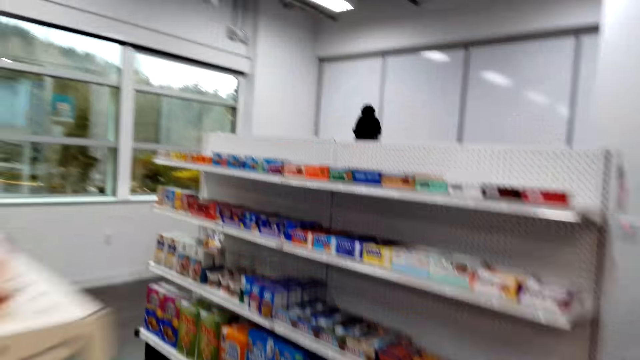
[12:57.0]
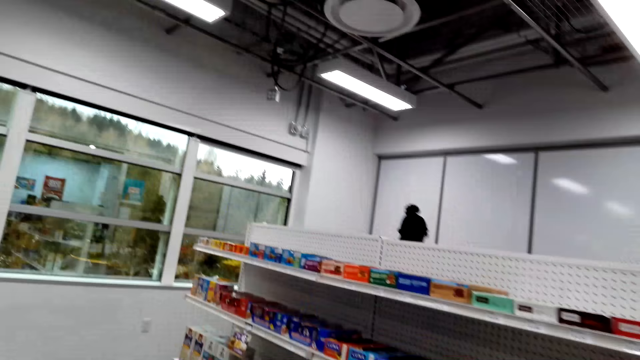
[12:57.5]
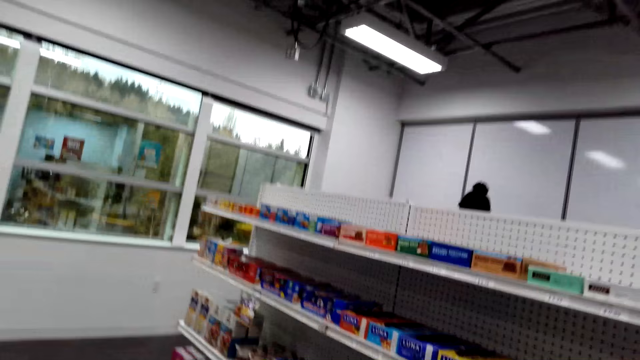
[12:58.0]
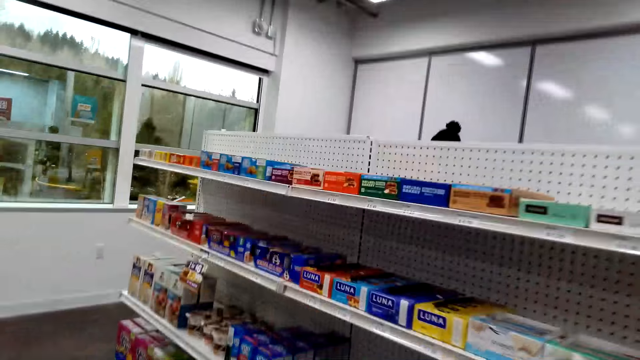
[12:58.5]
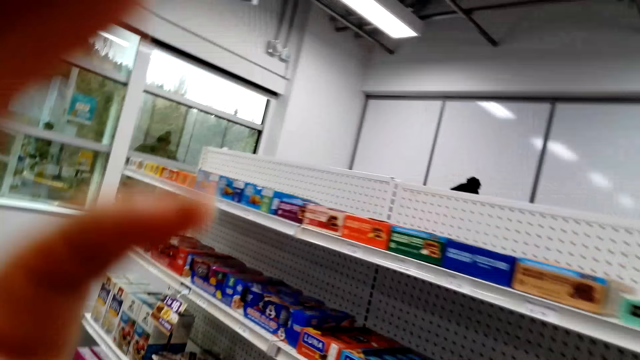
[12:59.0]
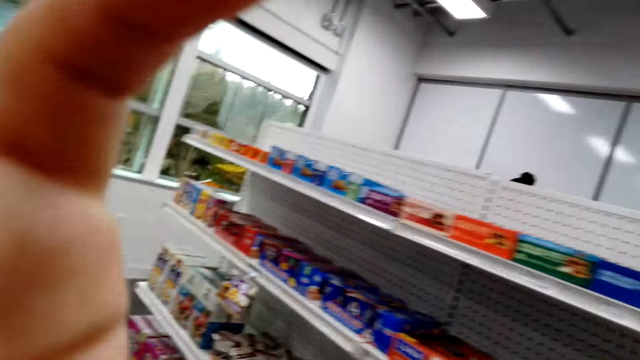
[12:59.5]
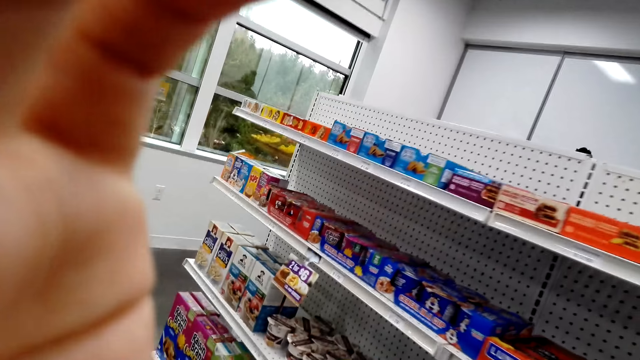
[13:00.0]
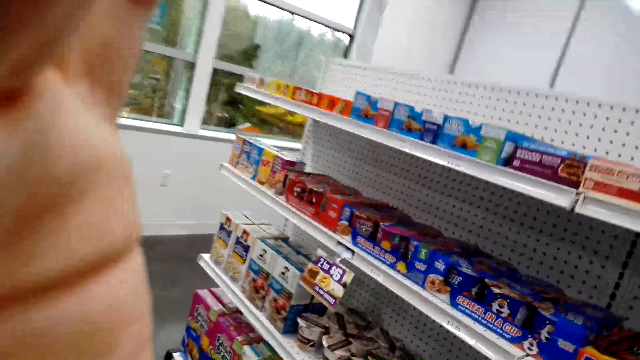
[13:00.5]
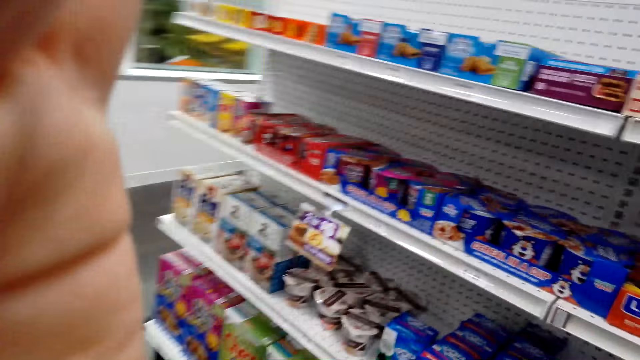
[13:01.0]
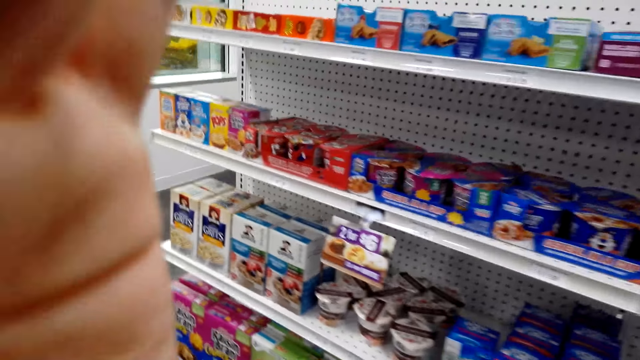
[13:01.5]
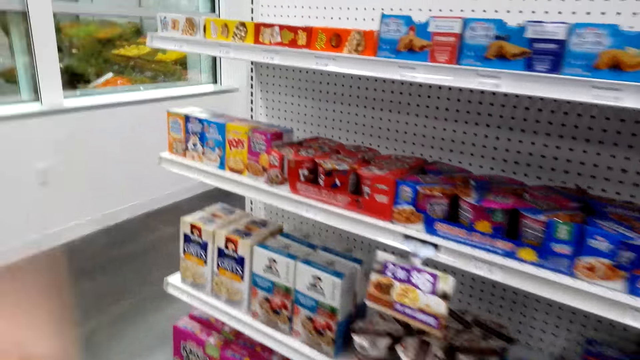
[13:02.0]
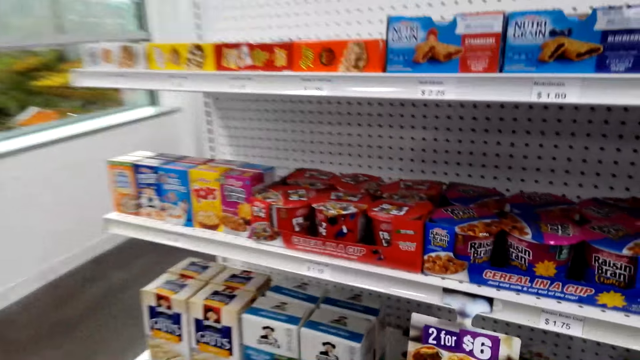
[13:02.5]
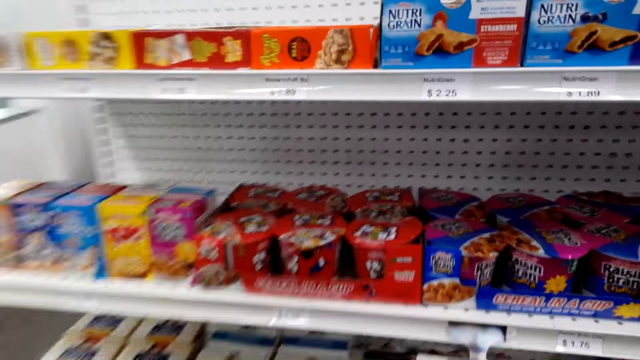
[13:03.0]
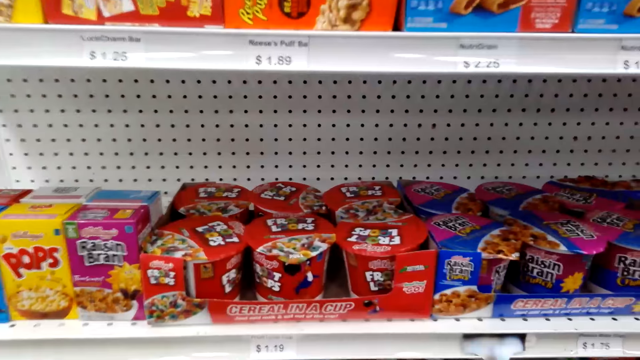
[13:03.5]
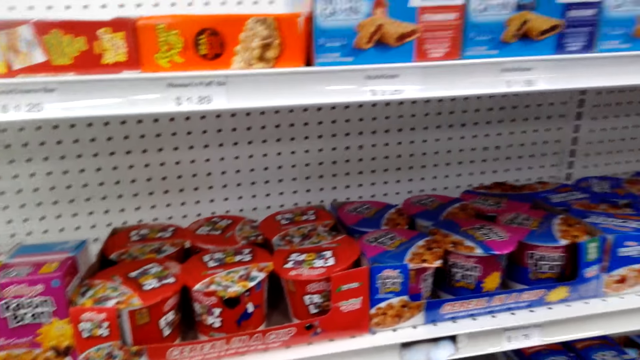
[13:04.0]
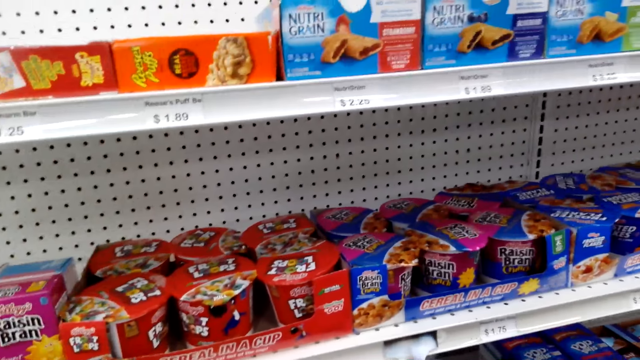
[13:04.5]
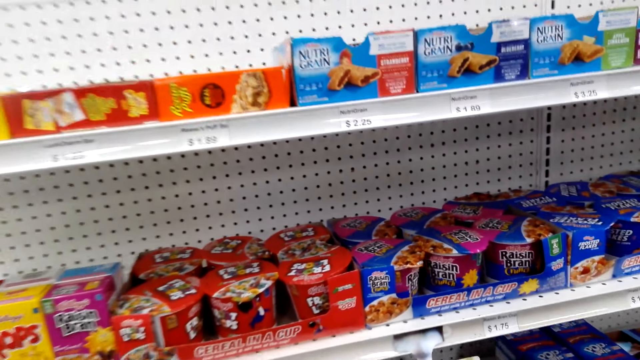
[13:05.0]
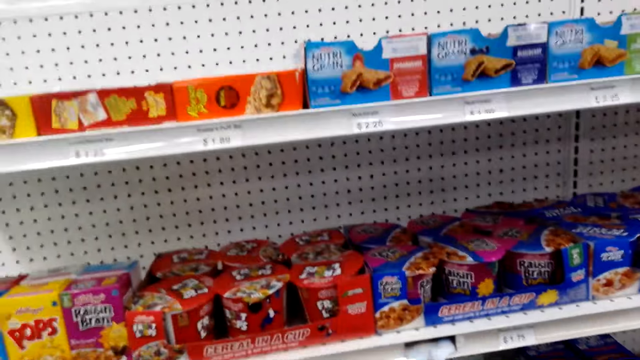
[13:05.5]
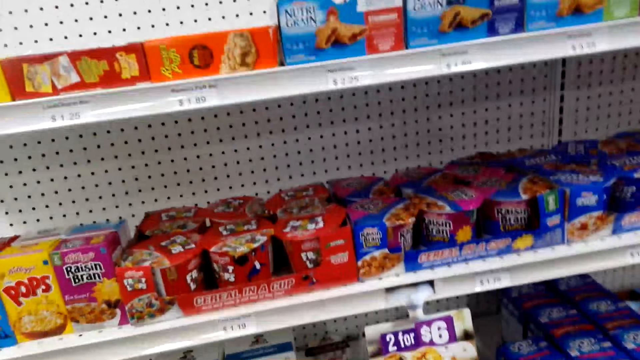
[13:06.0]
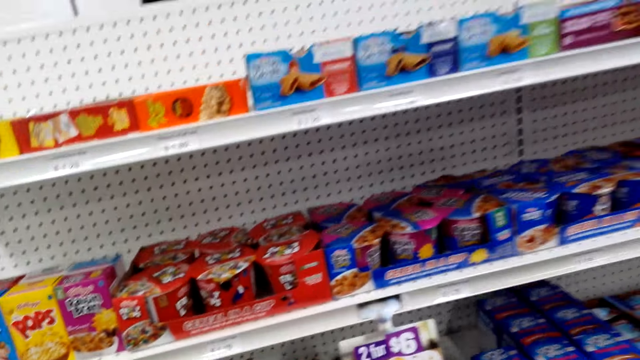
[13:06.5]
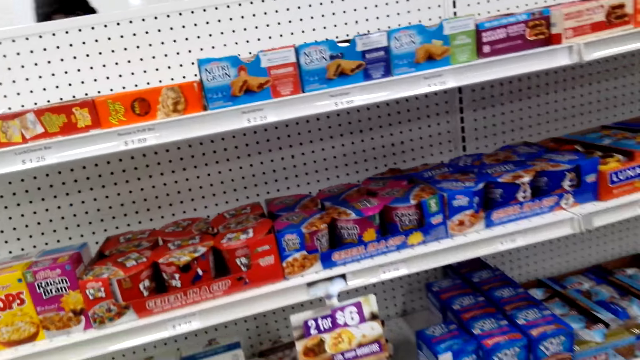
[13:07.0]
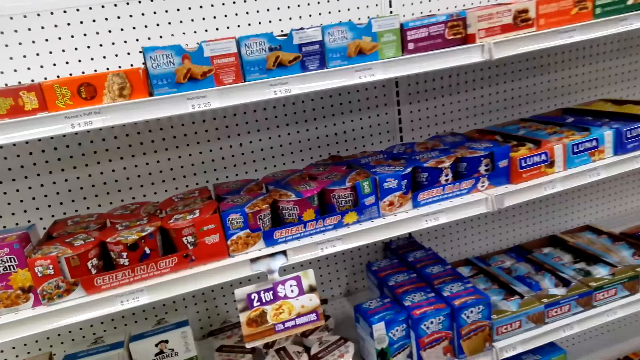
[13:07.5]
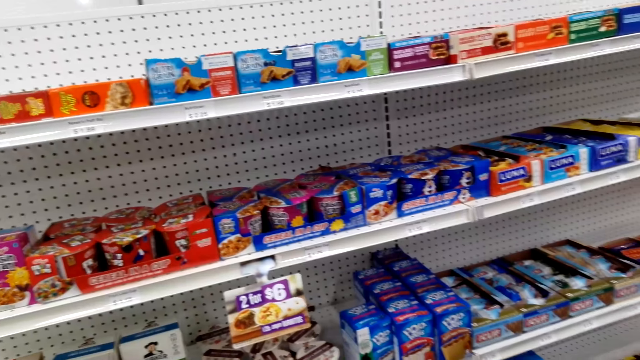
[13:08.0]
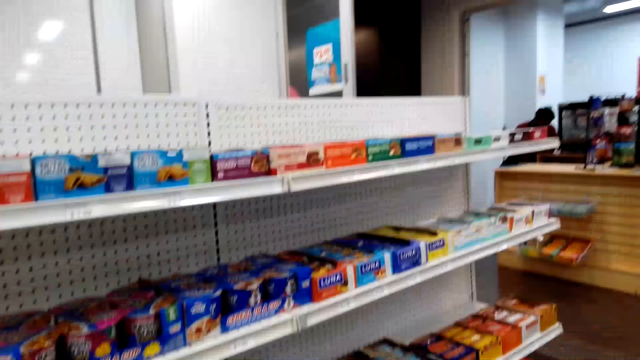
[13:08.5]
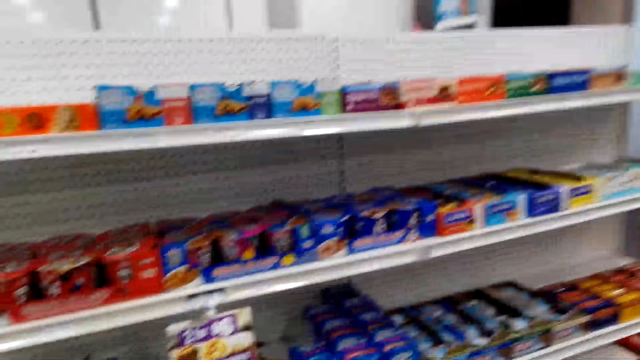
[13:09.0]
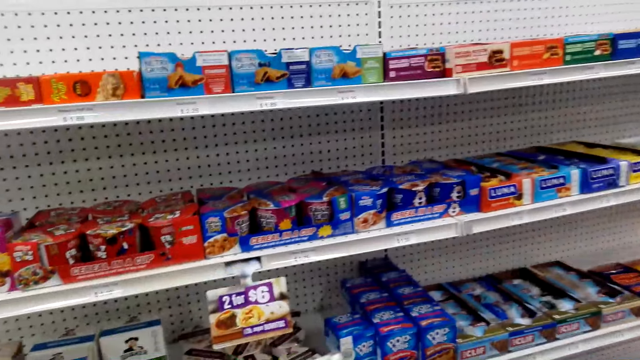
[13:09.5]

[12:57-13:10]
The camera wearer converses. She carries her hands up. She lowers her hand. She stares at the shelf. She holds something.

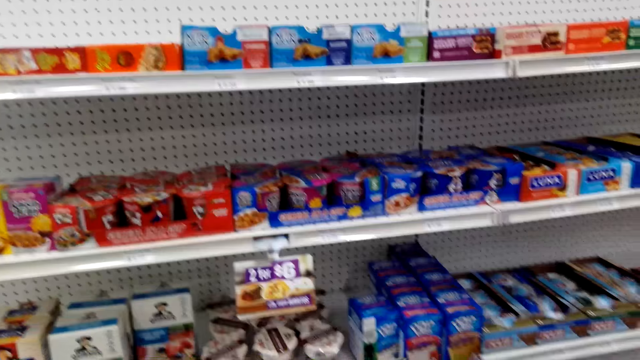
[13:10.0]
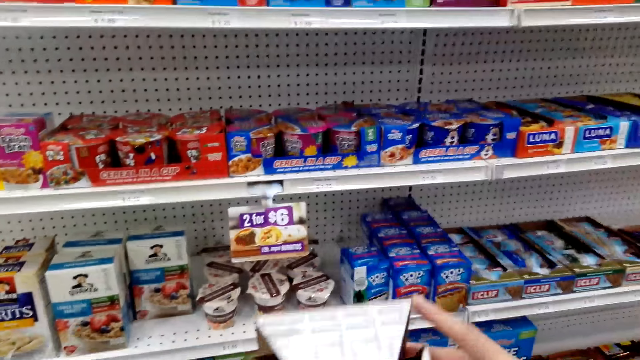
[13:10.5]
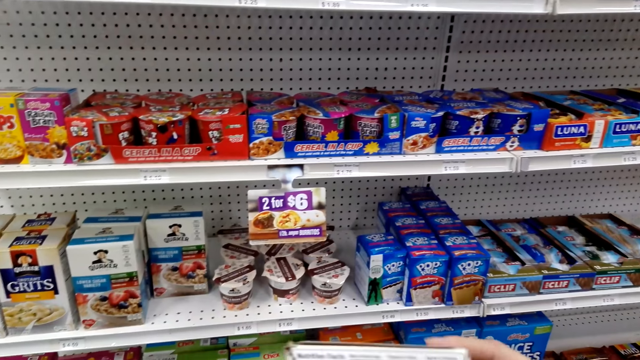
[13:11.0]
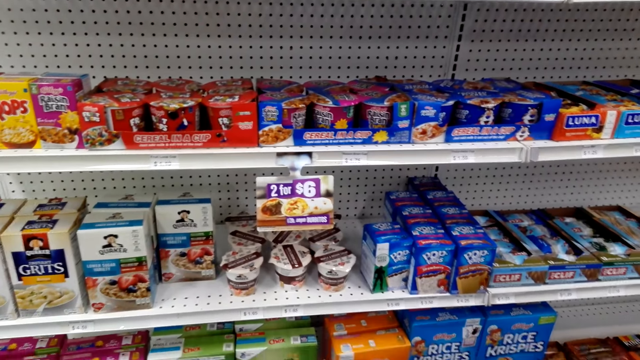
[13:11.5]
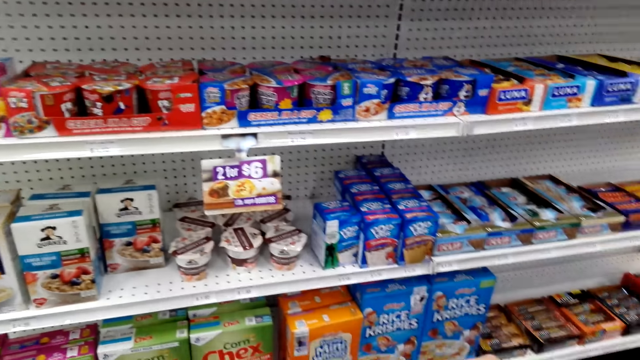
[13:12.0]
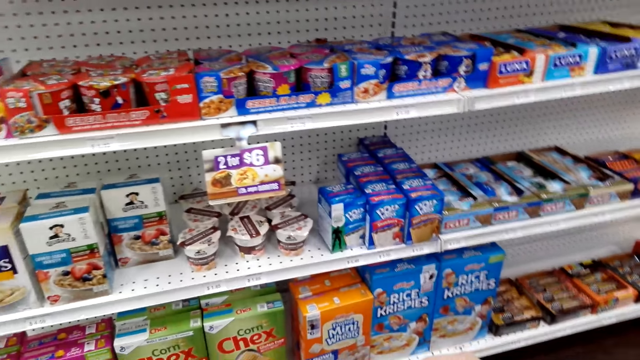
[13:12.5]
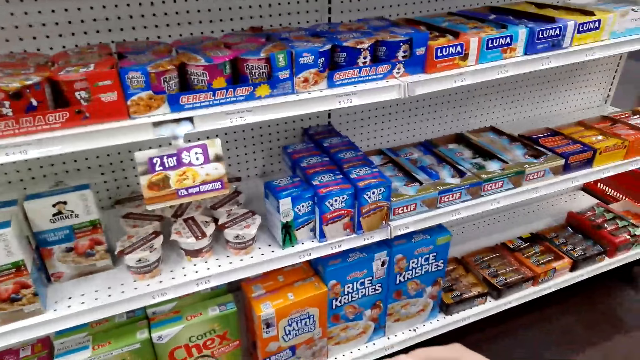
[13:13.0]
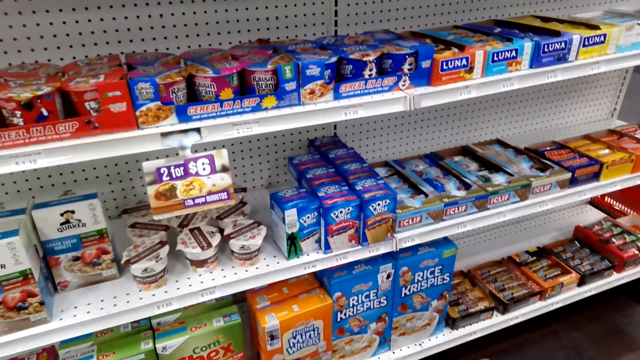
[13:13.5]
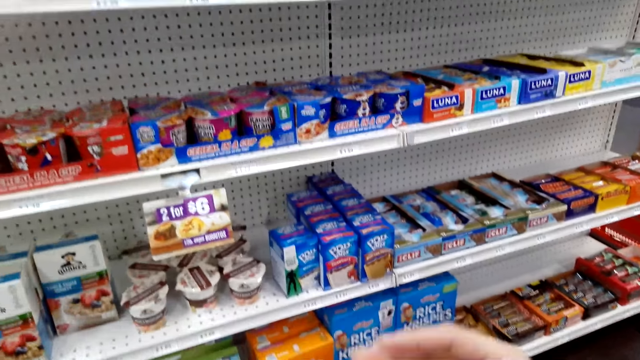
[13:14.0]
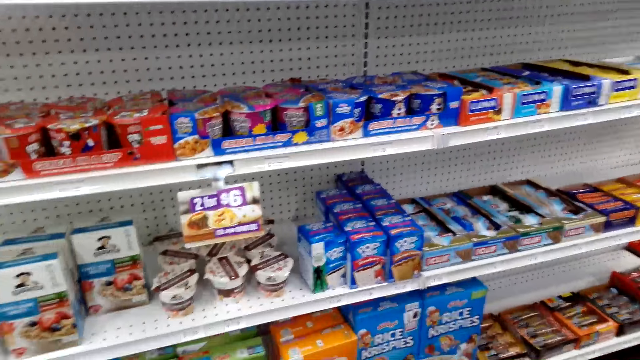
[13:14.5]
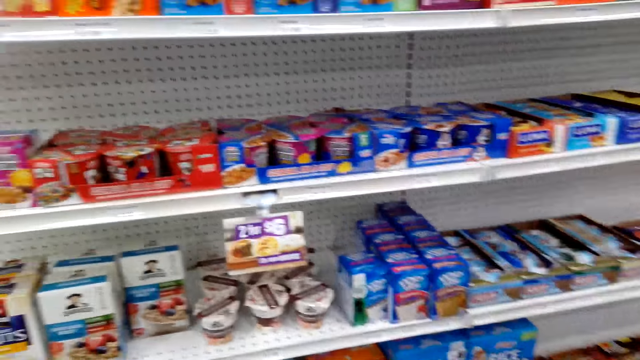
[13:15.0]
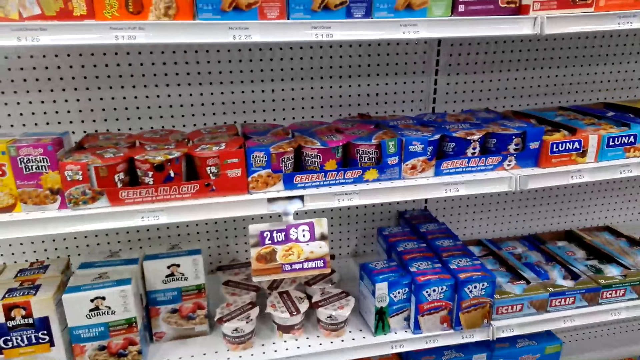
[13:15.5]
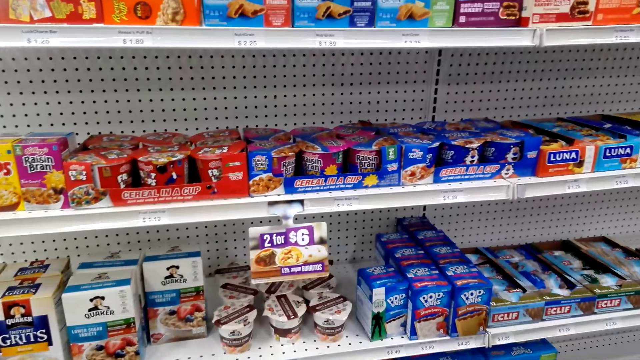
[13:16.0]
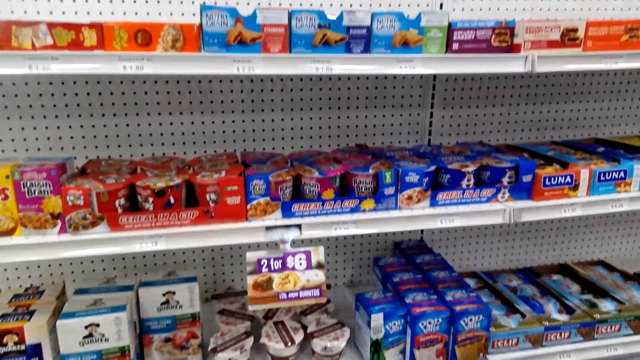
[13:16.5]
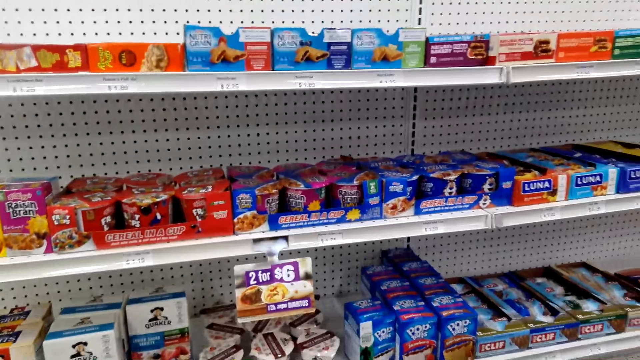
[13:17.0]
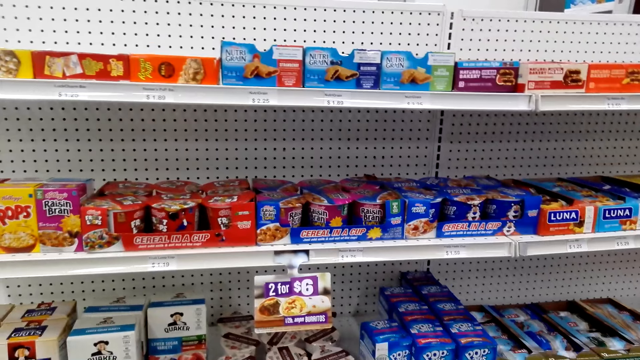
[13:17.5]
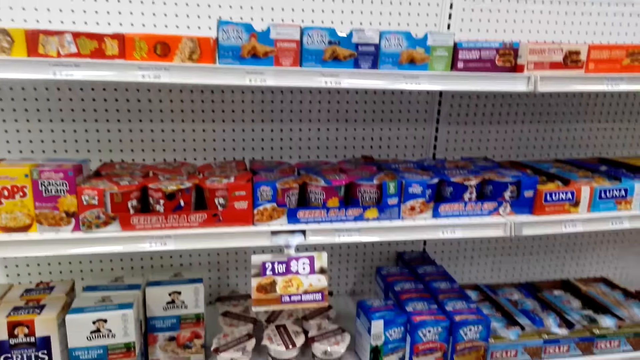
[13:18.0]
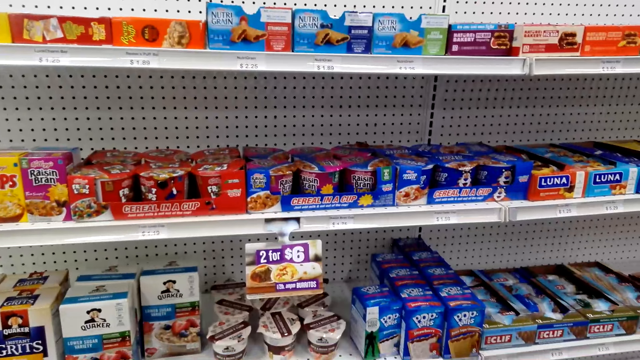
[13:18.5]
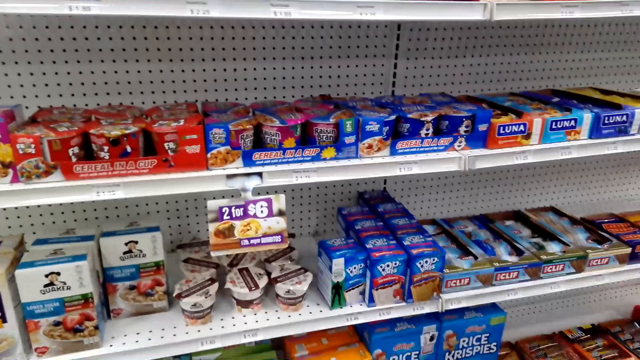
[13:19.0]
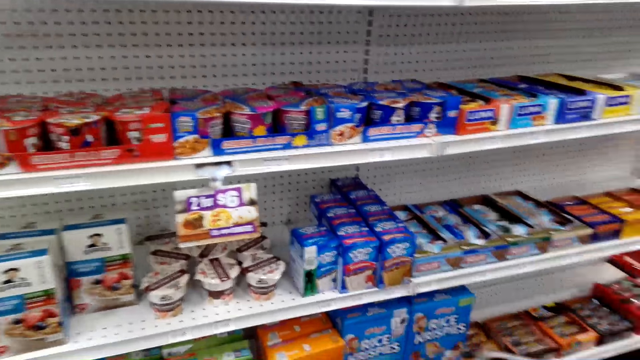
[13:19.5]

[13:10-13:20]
The camera wearer looks around. They raise a hand.
